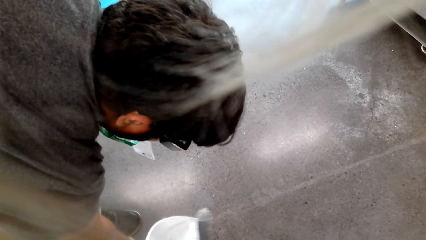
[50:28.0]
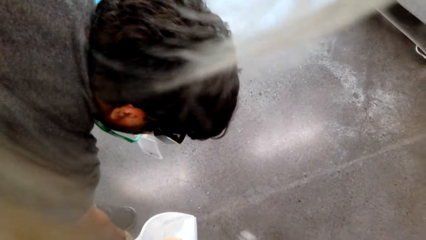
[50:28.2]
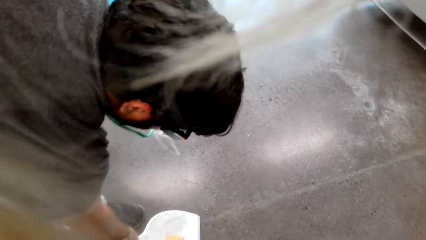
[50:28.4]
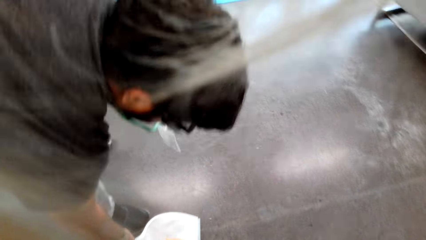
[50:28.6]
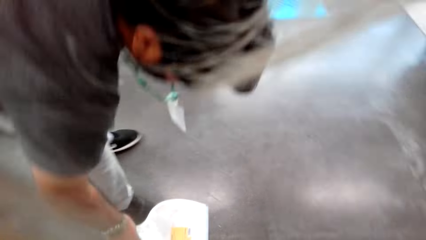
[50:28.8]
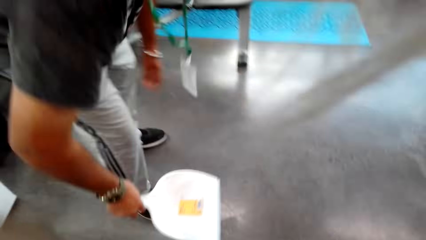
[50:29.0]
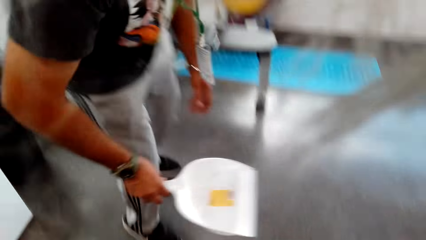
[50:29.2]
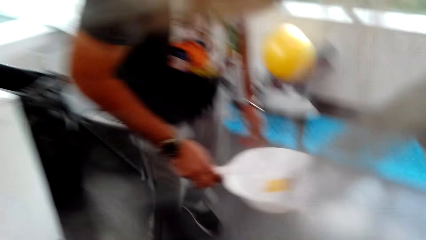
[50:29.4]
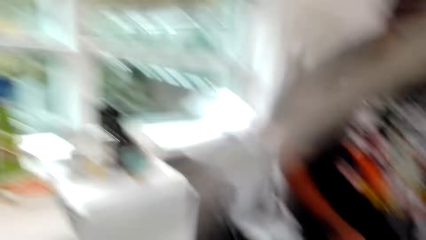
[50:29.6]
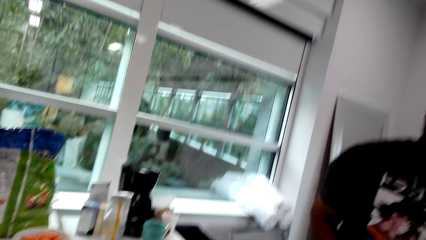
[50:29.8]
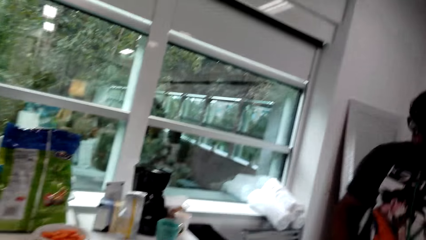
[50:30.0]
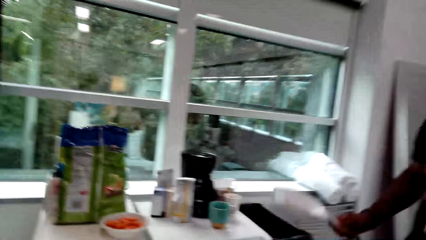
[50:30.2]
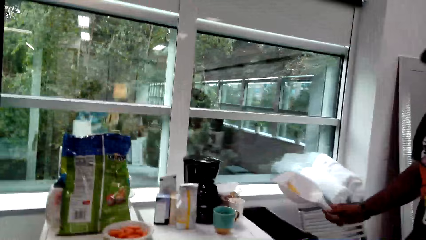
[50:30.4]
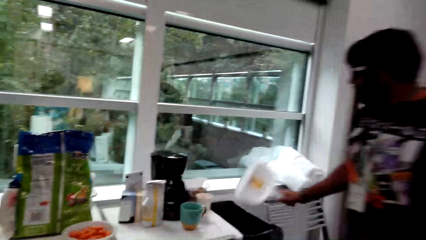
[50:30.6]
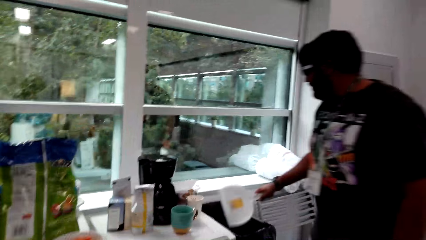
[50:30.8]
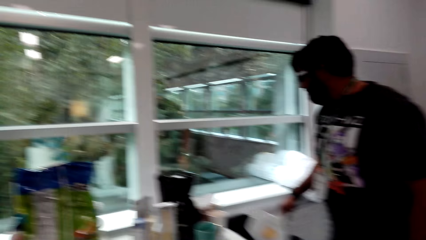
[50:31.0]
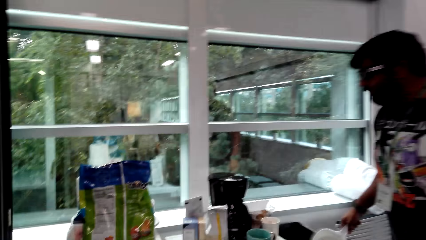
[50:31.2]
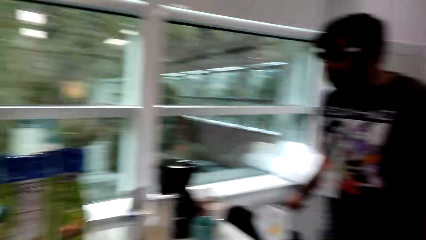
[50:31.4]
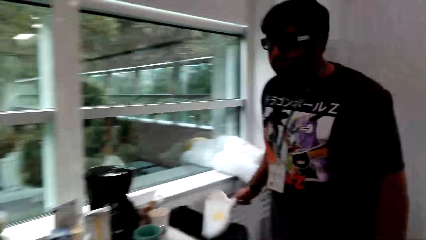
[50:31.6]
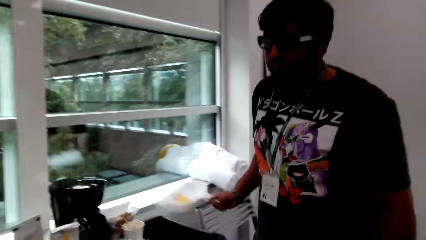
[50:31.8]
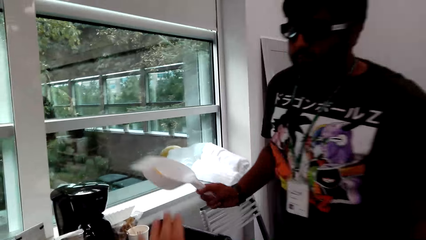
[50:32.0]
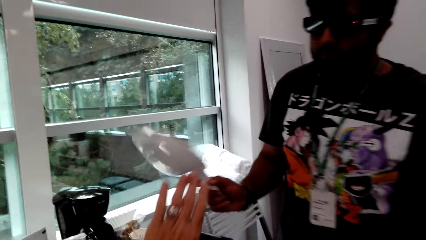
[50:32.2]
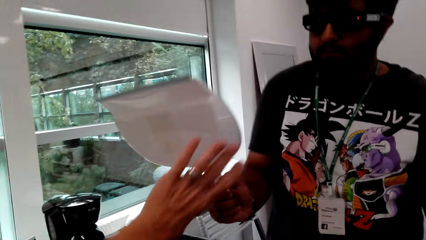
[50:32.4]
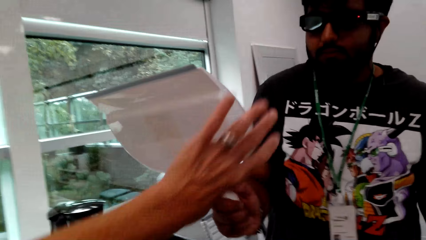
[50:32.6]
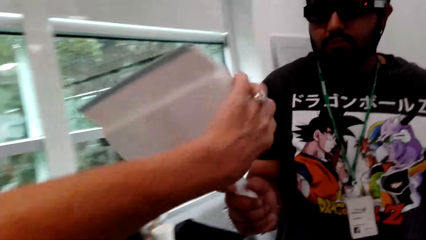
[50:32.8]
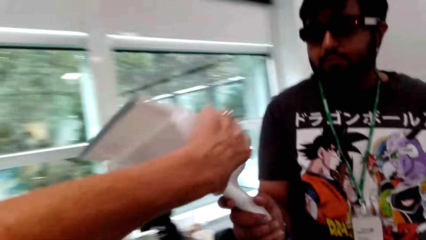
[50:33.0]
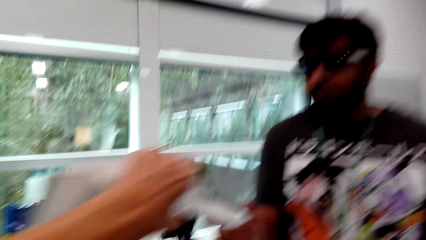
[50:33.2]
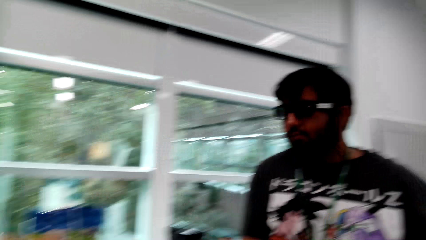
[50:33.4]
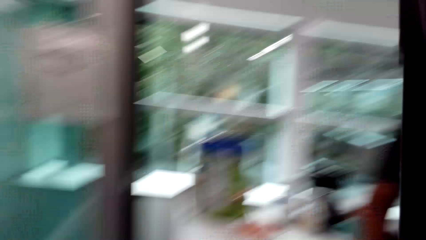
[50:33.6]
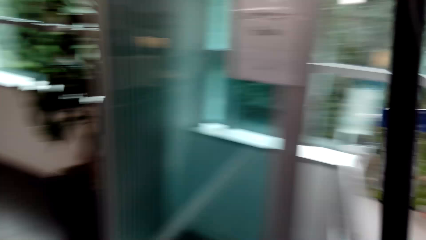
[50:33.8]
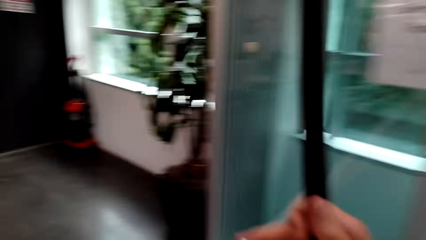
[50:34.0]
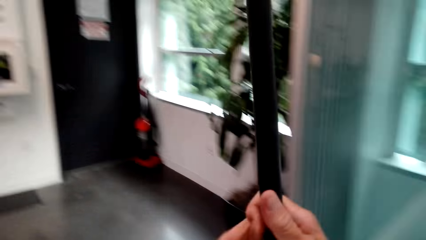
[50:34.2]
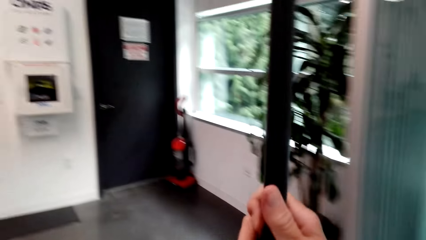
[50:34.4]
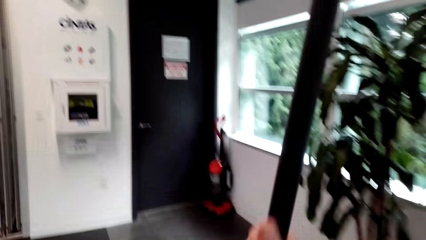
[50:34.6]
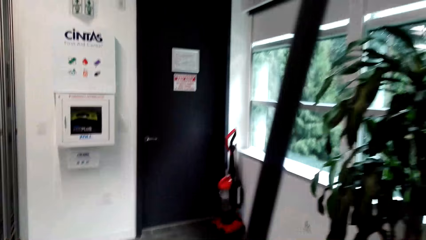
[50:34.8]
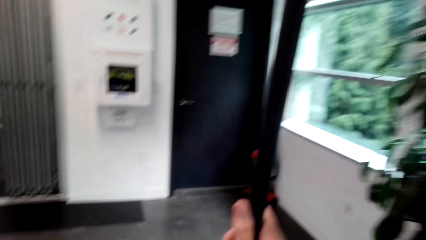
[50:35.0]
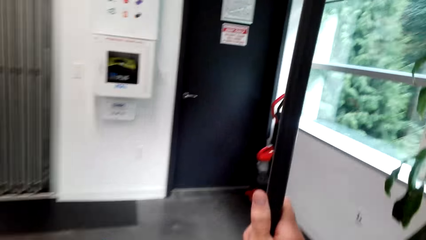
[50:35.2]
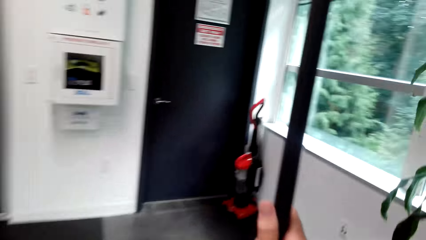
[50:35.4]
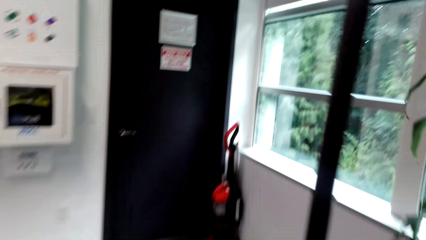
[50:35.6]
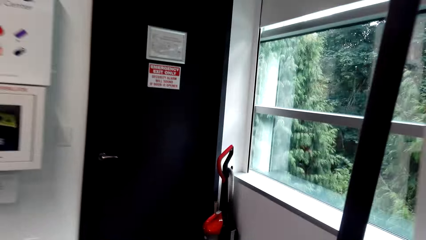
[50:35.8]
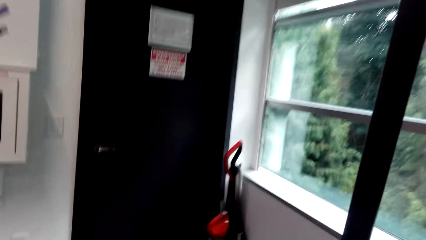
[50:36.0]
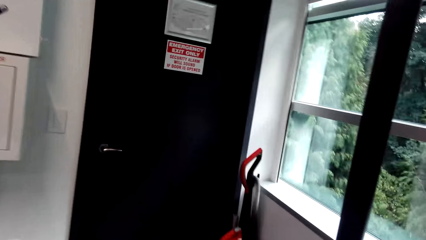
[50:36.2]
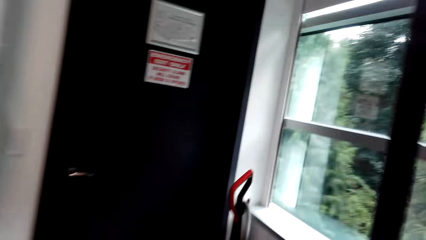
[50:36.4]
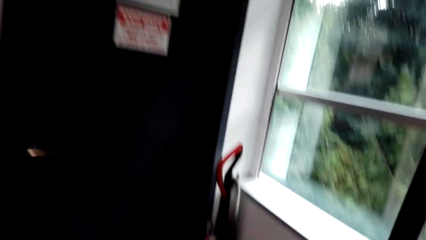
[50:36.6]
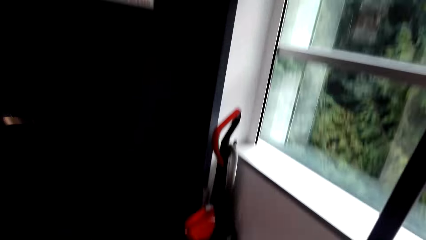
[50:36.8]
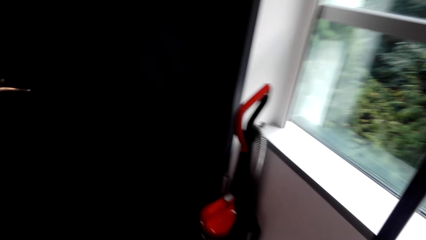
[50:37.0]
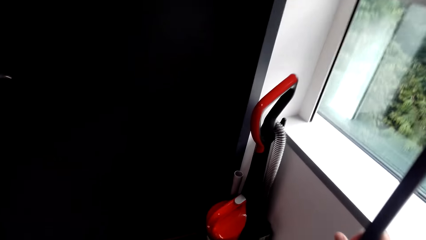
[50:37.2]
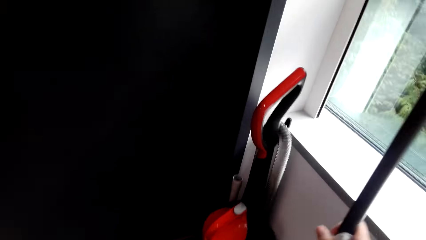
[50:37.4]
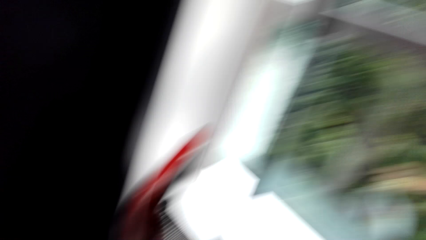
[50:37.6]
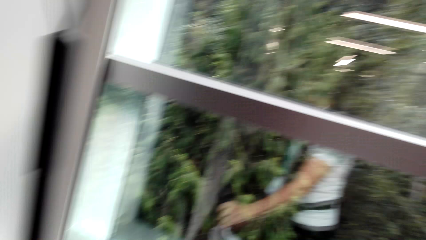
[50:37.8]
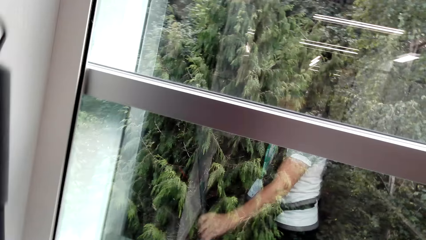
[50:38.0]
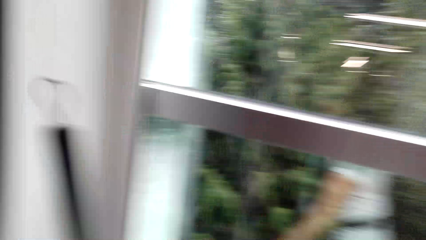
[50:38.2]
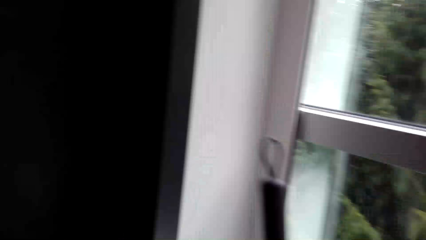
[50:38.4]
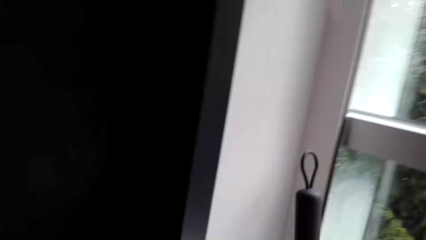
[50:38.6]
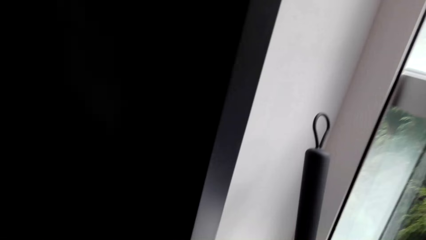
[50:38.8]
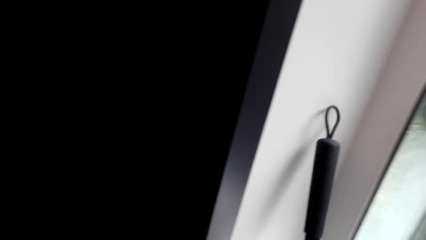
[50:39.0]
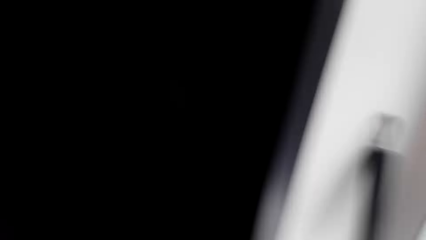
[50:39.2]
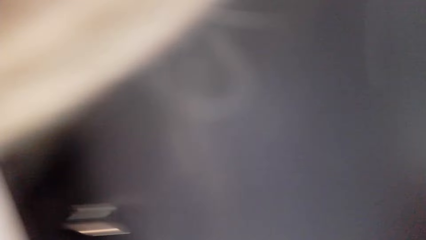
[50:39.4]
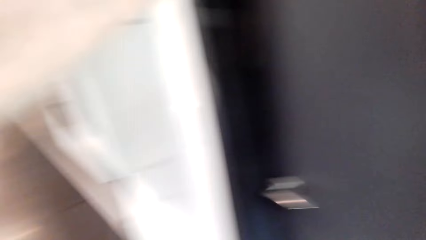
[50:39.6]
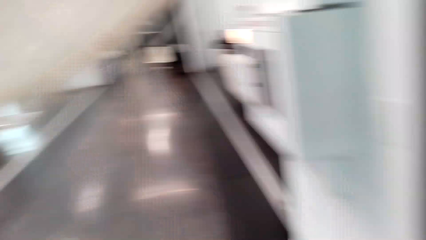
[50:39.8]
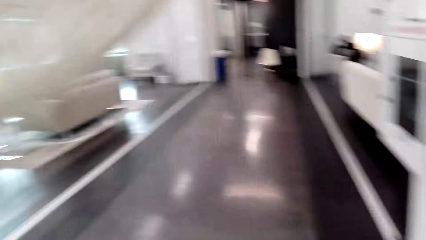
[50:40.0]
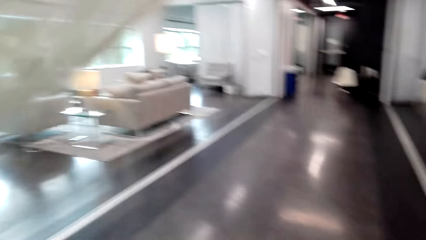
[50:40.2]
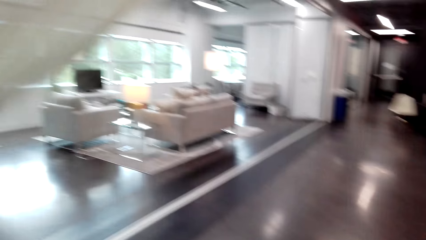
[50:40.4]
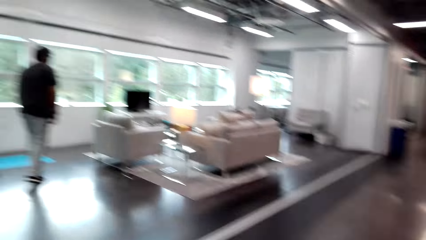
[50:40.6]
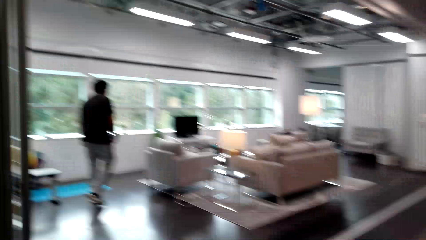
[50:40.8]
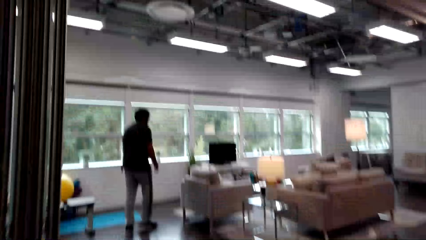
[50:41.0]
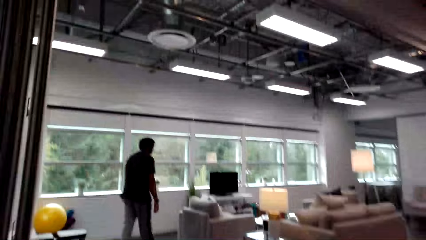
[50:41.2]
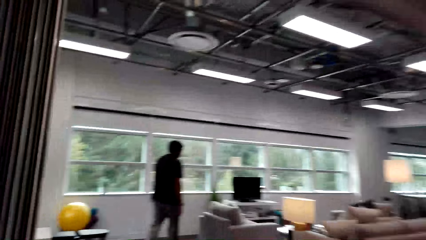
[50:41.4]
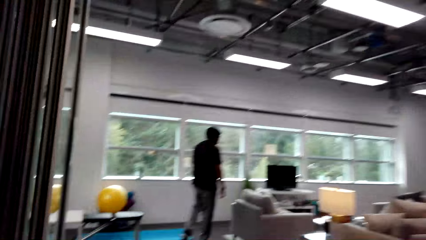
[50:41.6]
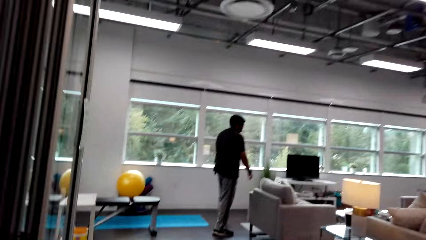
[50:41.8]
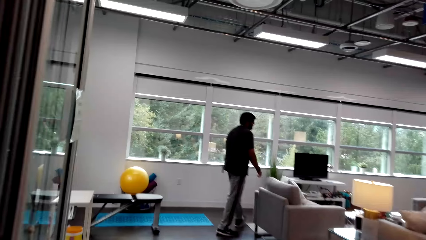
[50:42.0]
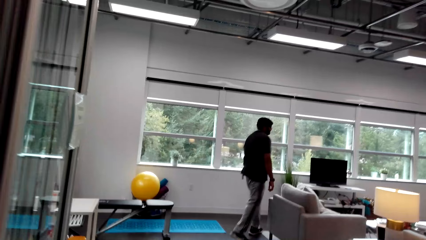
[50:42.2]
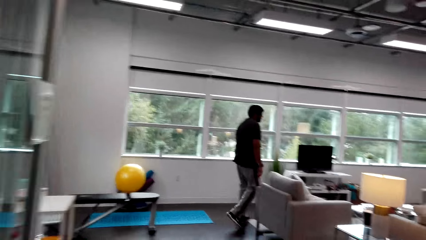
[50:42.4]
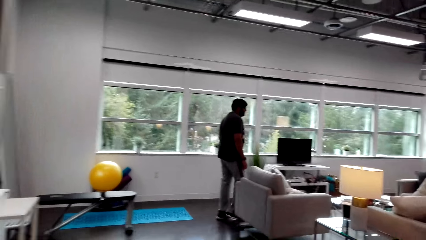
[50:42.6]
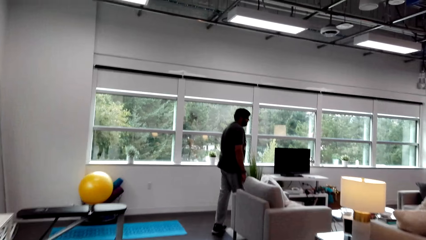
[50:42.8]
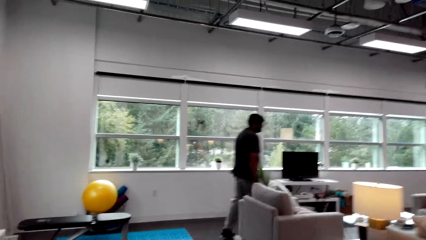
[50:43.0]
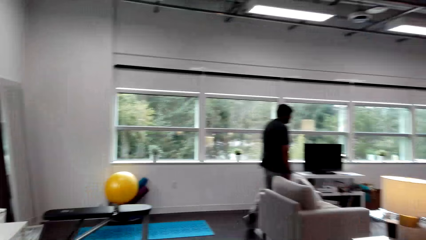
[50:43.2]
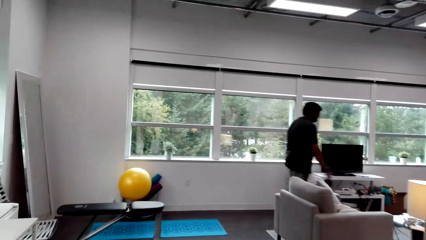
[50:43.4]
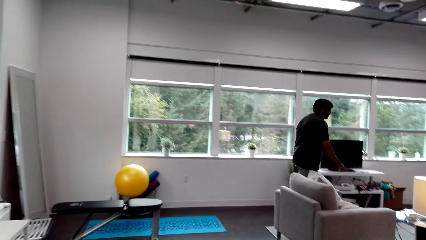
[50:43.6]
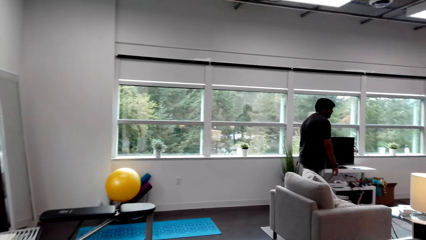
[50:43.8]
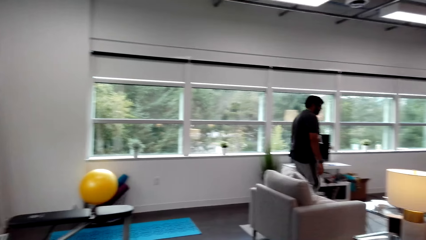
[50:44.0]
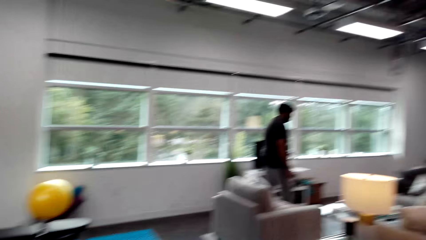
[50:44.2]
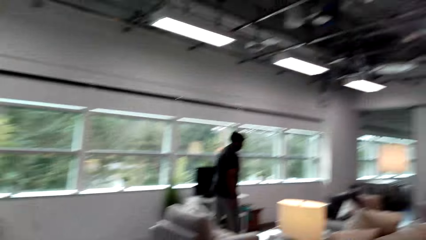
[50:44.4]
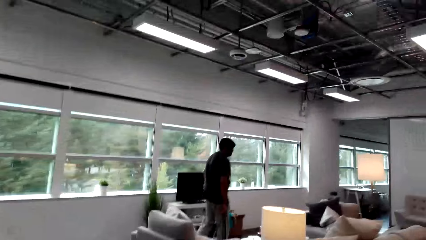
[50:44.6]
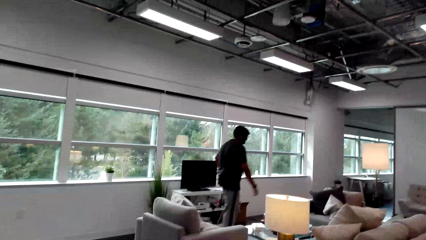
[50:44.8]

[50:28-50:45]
A man throws the dirt in the dustbin. The camera wearer takes the dustpan. They move in the room, move the broom and place the broom on the floor. They look around the room. They walk on the floor. The man walks in the room.
